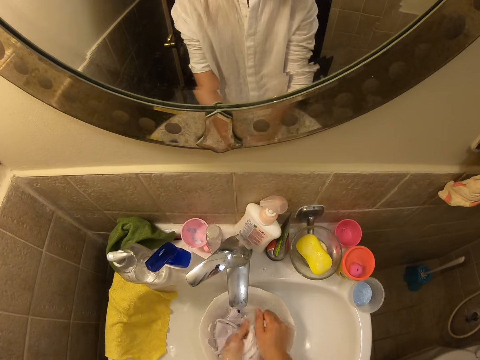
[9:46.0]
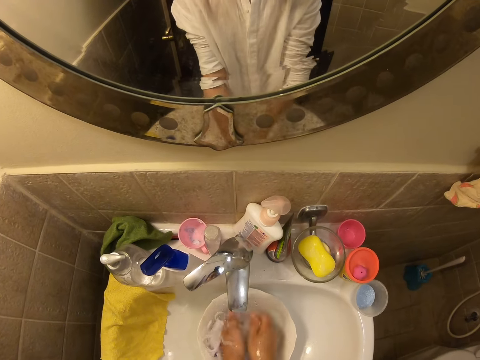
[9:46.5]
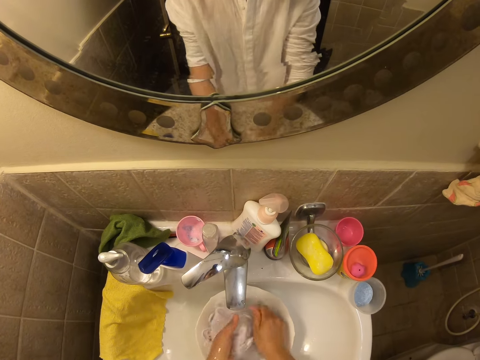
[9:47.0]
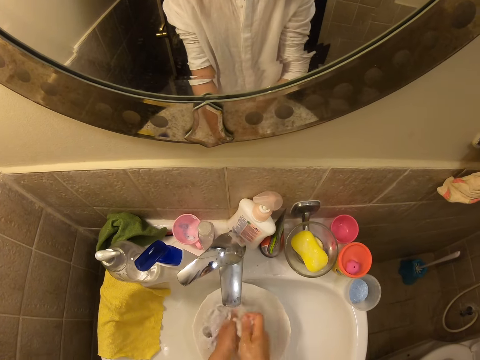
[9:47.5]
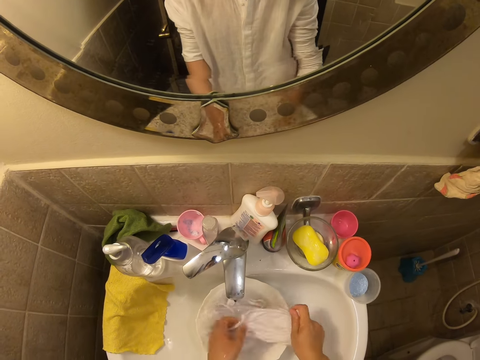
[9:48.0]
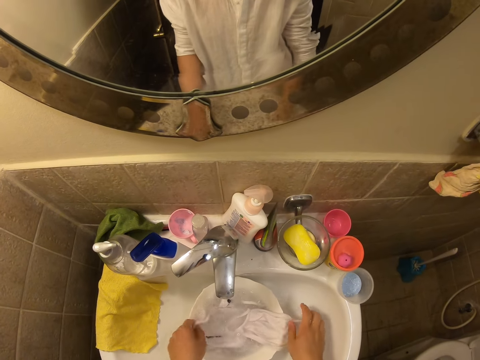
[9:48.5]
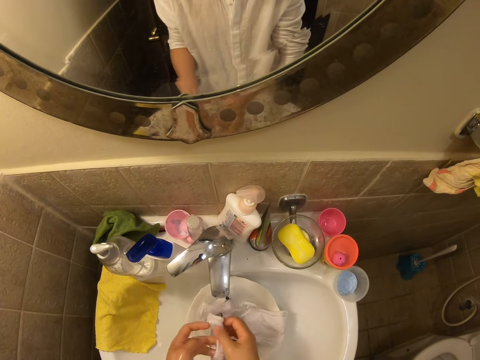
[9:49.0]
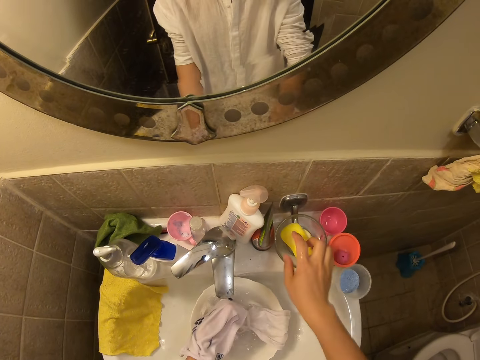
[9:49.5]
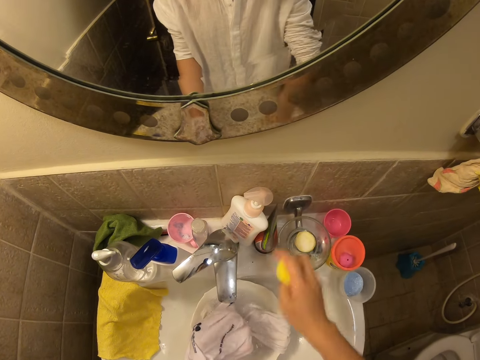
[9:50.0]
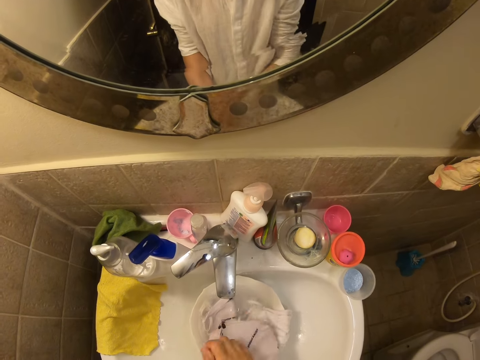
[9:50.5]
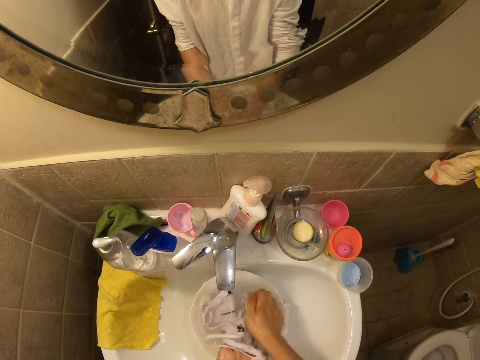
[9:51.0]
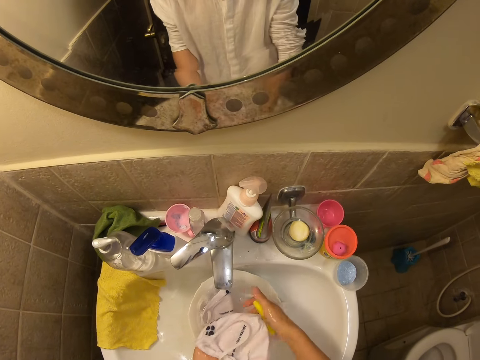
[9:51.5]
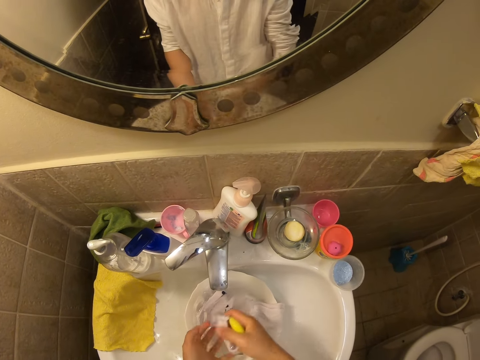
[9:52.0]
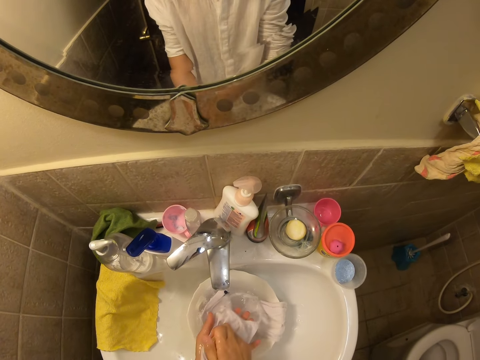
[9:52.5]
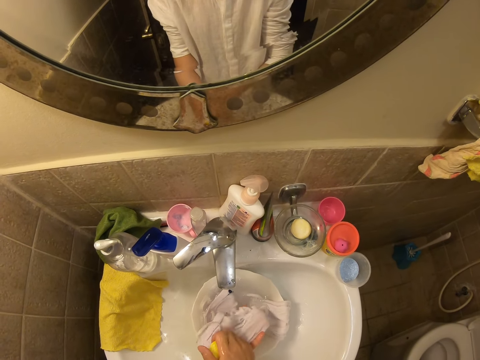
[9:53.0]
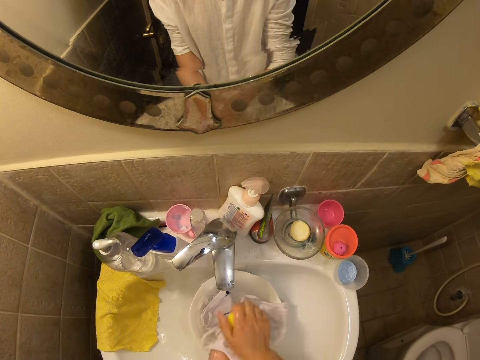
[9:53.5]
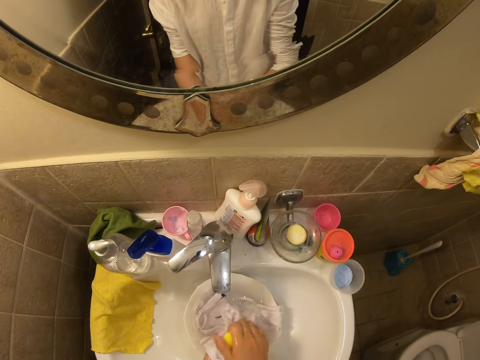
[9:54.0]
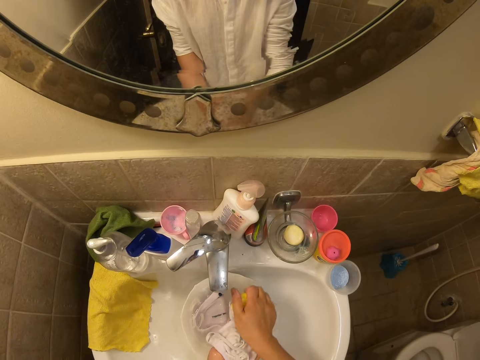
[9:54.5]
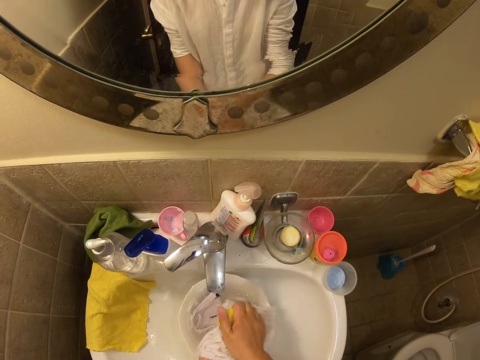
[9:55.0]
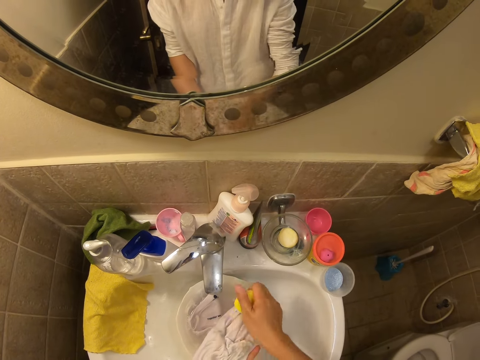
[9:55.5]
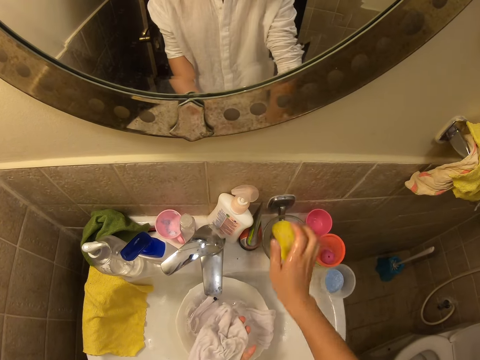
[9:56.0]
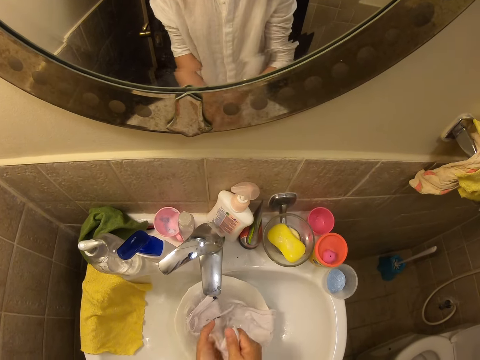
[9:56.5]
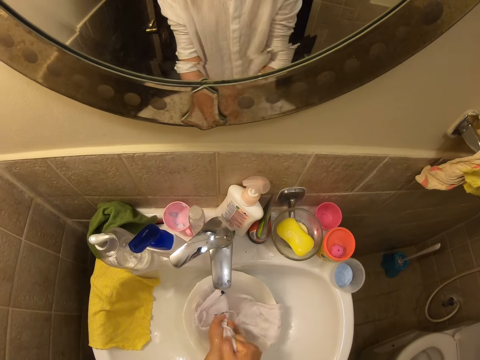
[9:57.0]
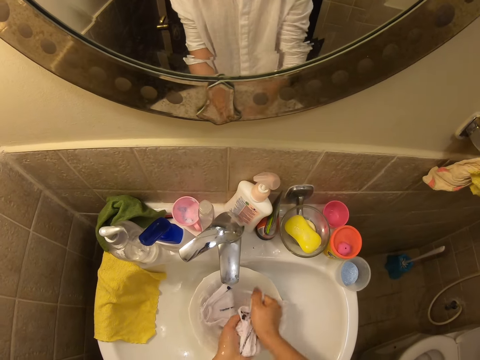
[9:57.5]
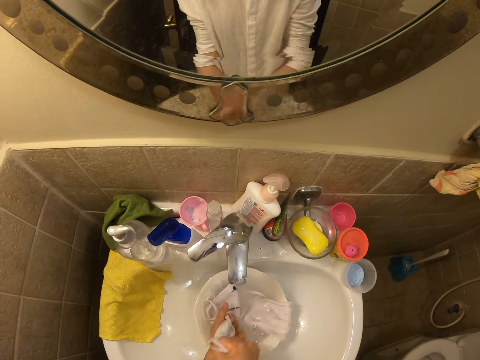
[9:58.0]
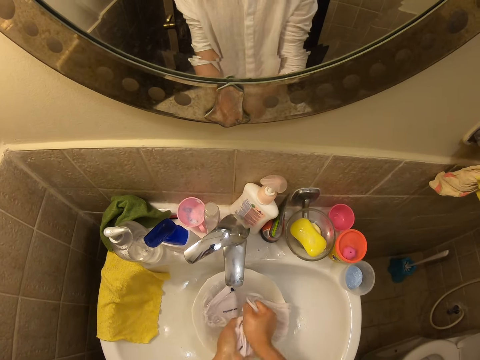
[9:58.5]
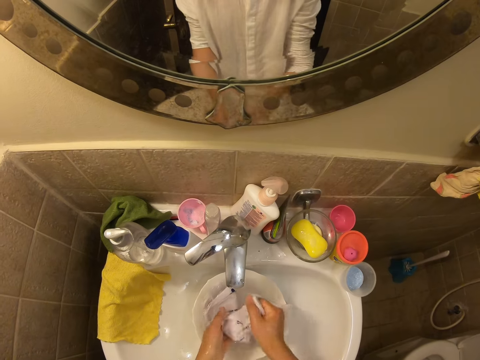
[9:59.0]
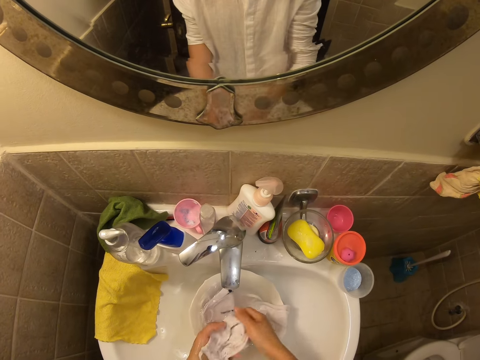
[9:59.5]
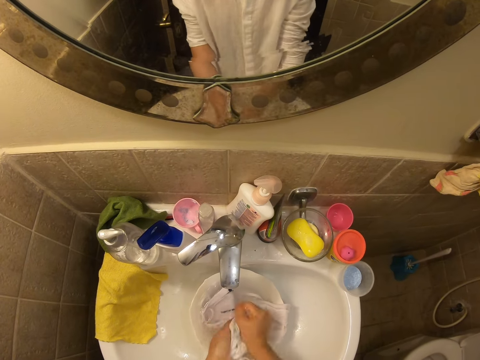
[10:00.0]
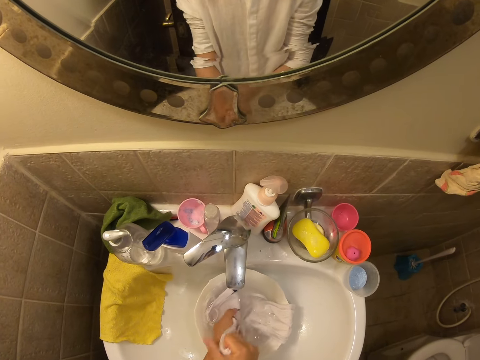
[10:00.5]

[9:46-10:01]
The camera wearer dips the face mask in the bowl with water. They pick another face mask from the bowl. They pick up soap from the soap dish and apply soap on the face mask. They wash the face mask with the soap. They place the soap in the soap dish. They rinse the face mask.

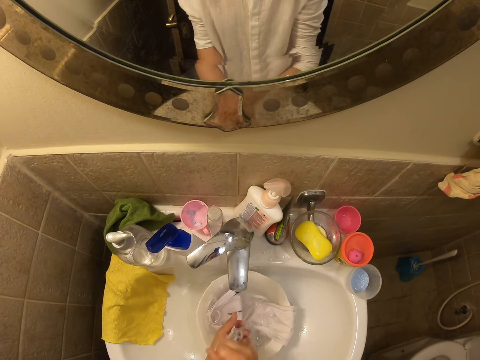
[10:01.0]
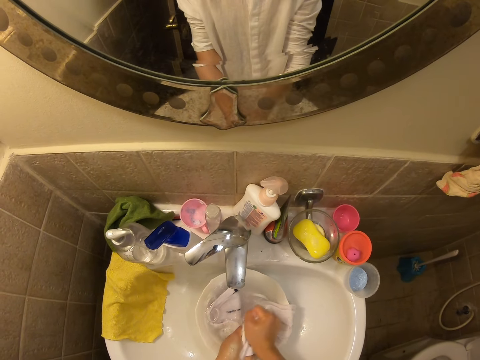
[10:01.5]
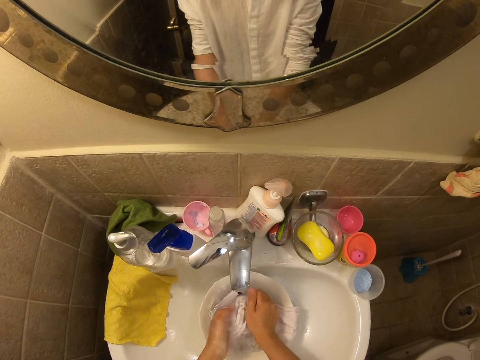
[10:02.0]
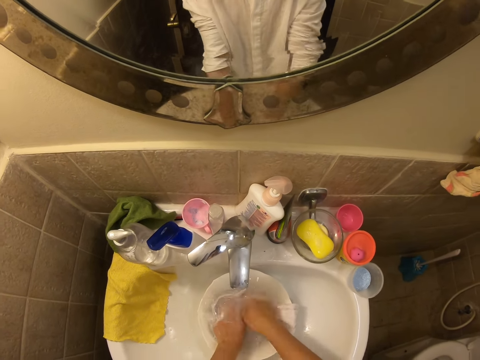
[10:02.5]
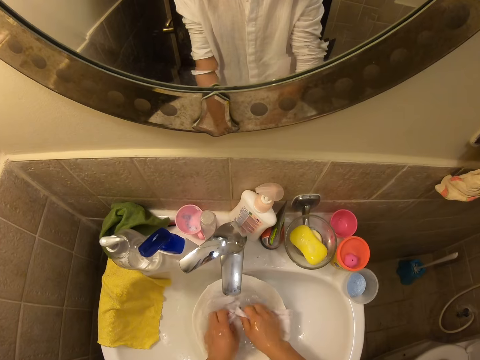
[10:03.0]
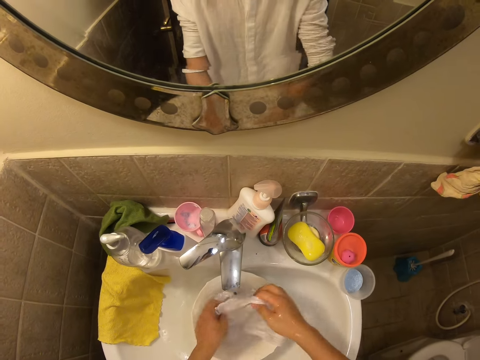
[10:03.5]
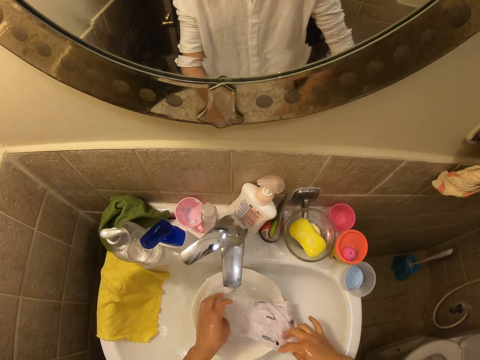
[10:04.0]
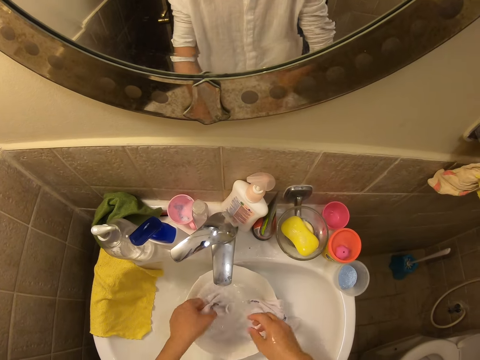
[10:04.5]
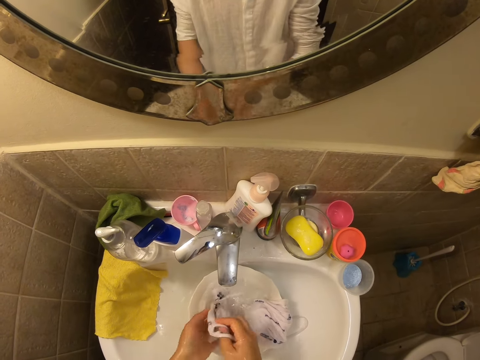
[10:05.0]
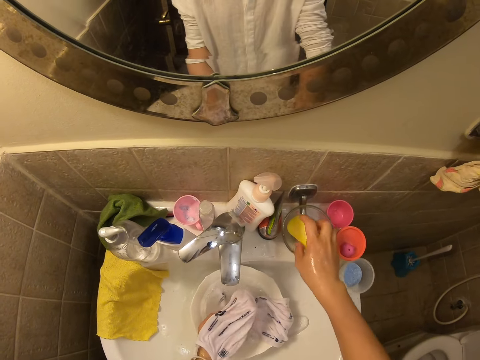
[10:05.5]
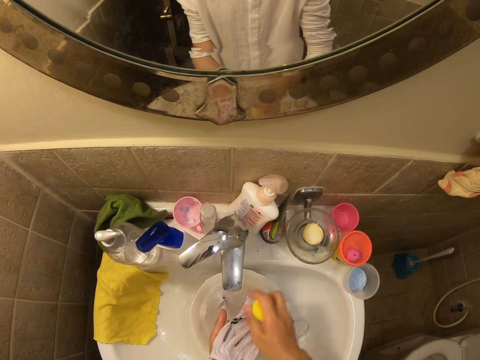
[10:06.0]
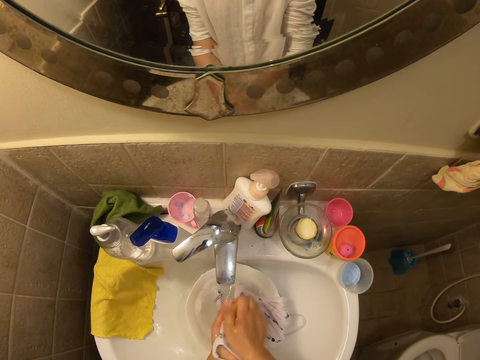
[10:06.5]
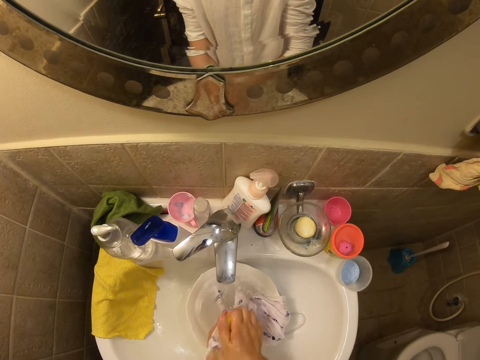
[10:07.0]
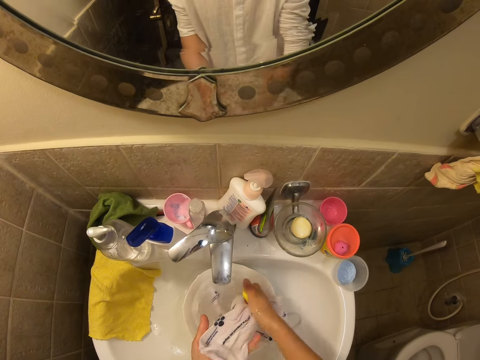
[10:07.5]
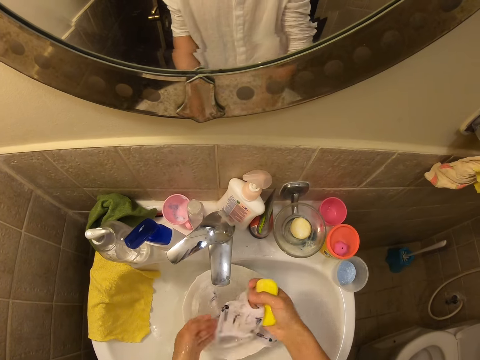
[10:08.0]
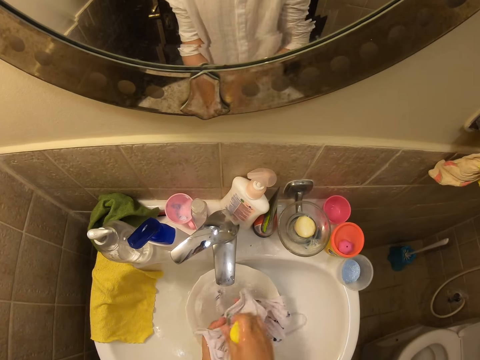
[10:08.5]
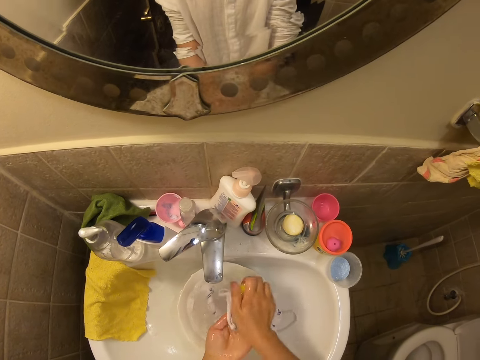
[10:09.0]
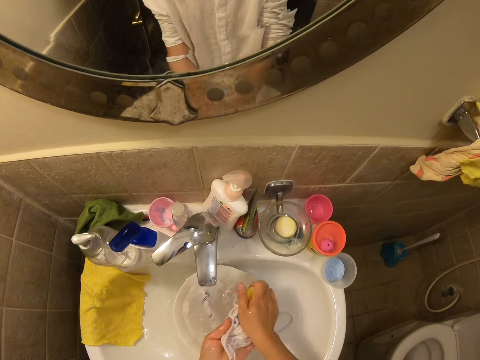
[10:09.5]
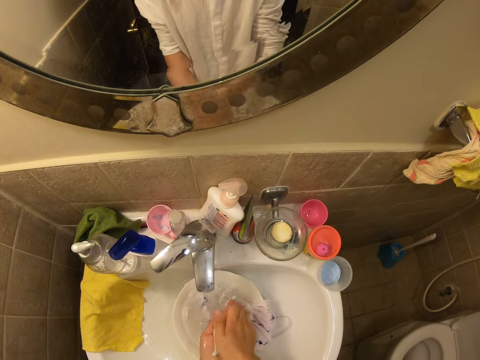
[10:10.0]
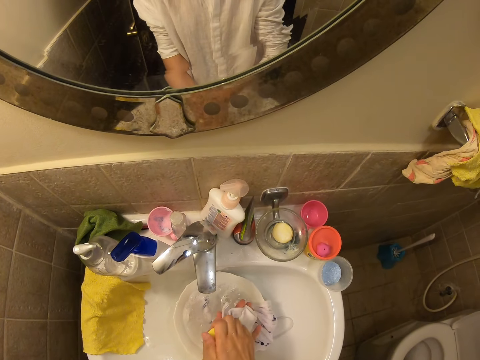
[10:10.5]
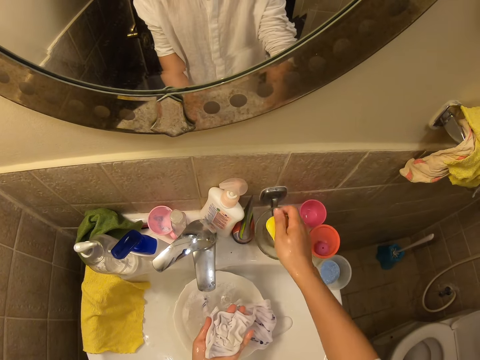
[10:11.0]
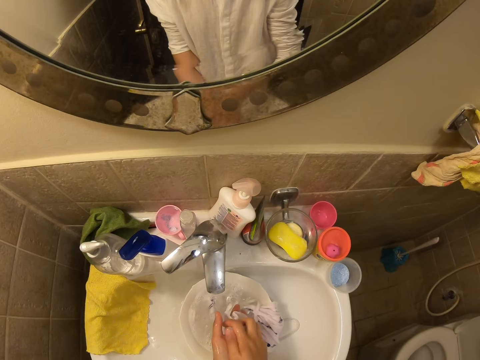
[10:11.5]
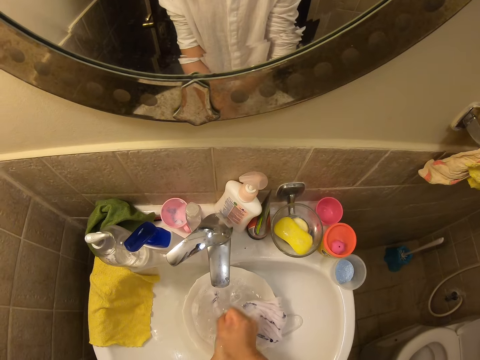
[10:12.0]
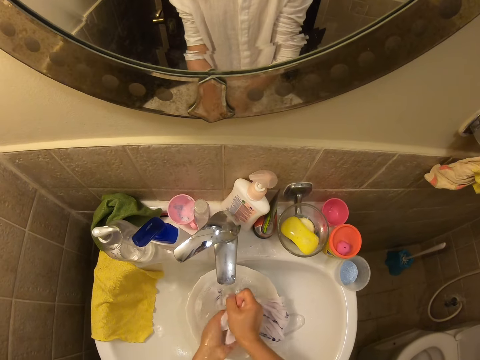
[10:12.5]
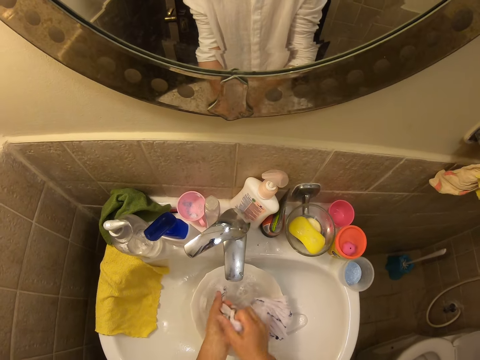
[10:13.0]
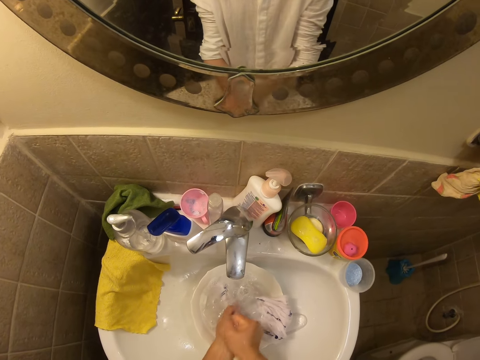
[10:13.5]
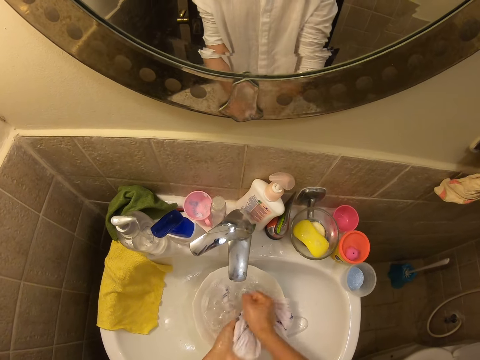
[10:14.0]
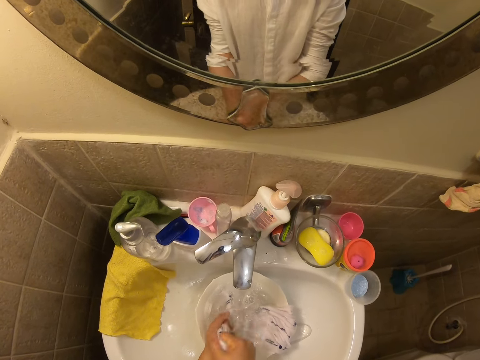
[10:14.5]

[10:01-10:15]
The camera wearer dips the face mask in the bowl with water. They wash the face mask in the bowl. They place the face mask on the bowl. They pick another face mask from the bowl. They pick up soap from the soap dish and apply soap on the face mask. They wash the face mask with the soap. They turn the face mask. They wash the face mask with the soap. They place the soap in the soap dish. They rinse the face mask.
